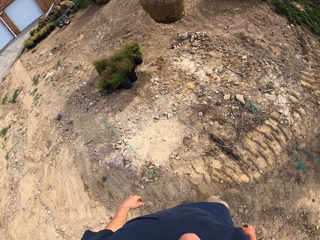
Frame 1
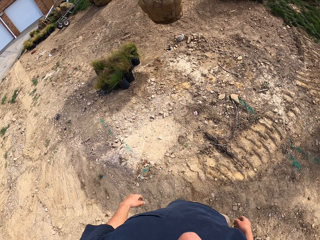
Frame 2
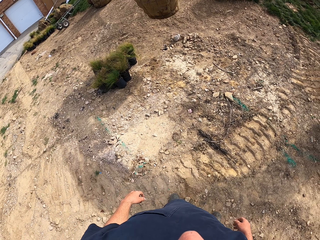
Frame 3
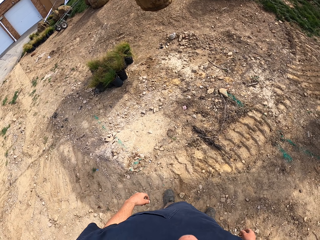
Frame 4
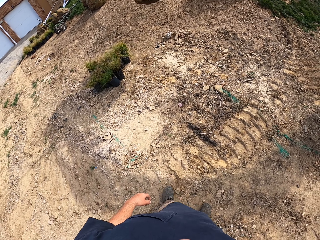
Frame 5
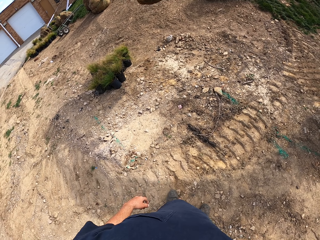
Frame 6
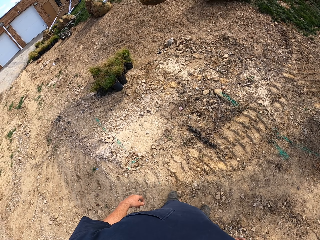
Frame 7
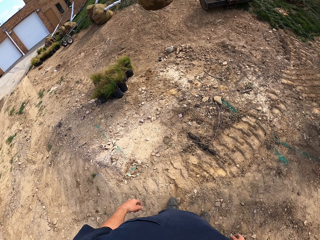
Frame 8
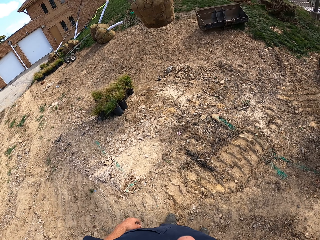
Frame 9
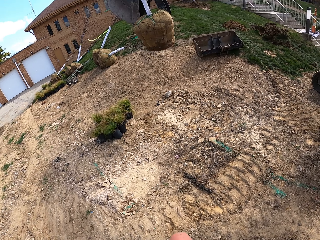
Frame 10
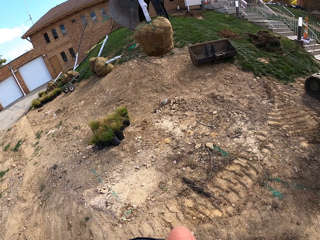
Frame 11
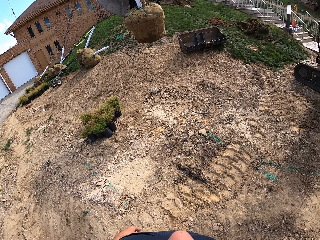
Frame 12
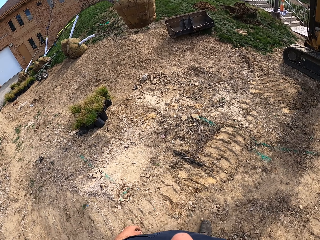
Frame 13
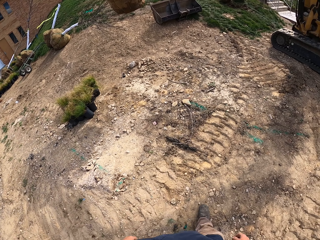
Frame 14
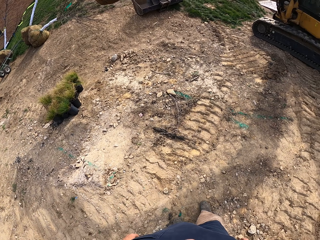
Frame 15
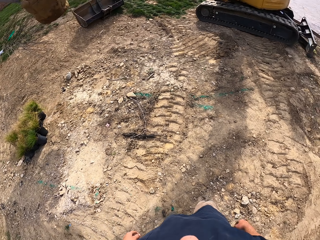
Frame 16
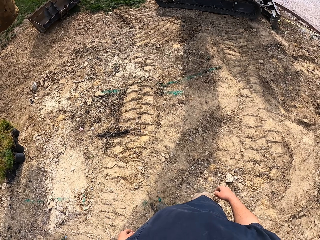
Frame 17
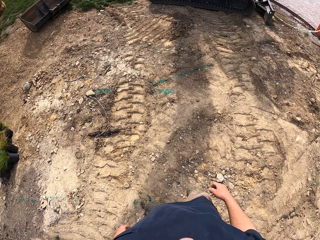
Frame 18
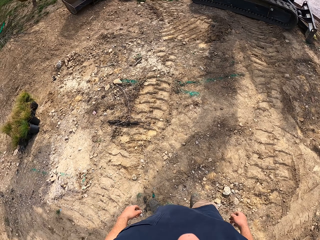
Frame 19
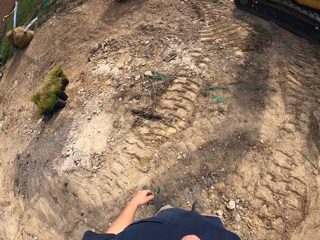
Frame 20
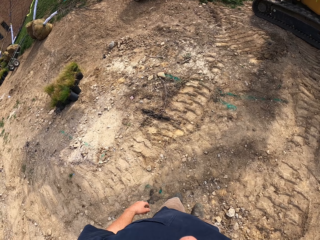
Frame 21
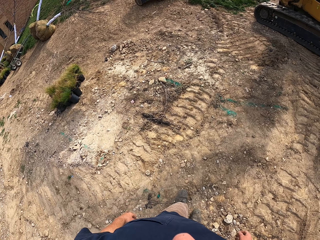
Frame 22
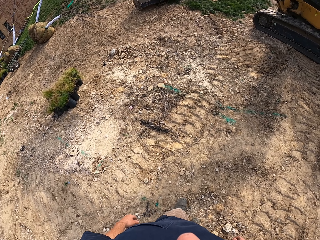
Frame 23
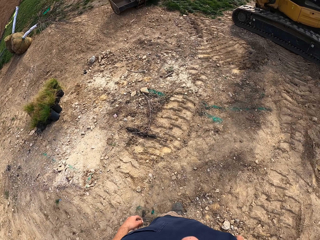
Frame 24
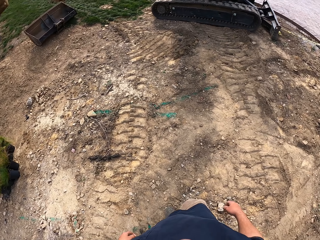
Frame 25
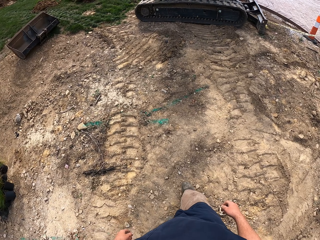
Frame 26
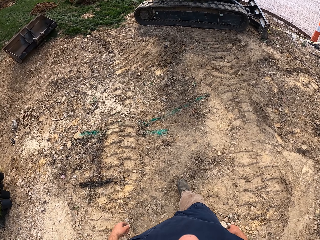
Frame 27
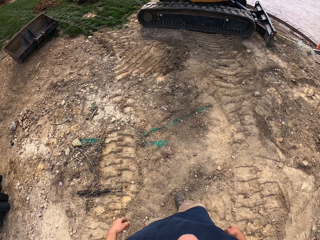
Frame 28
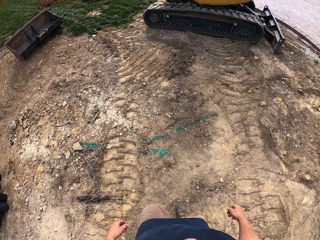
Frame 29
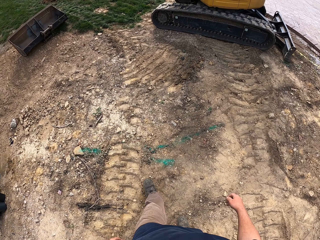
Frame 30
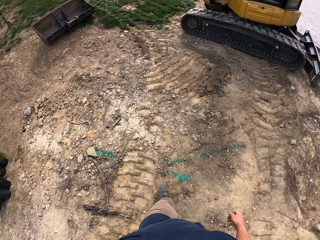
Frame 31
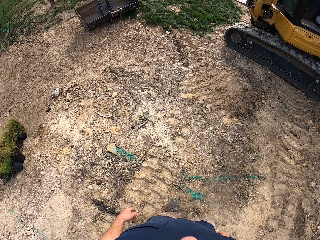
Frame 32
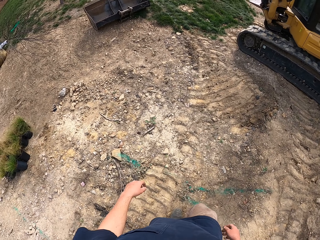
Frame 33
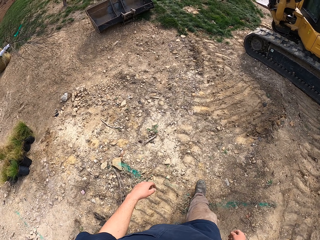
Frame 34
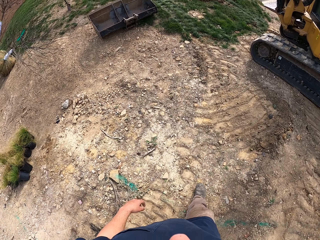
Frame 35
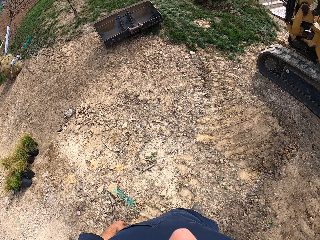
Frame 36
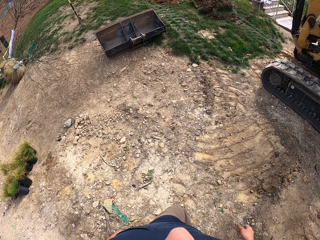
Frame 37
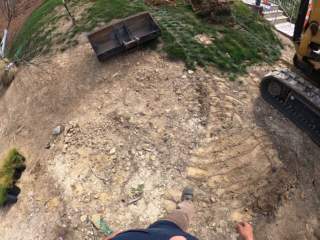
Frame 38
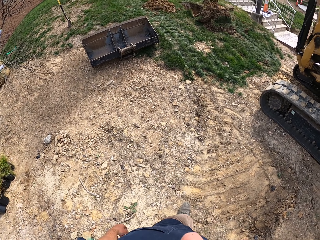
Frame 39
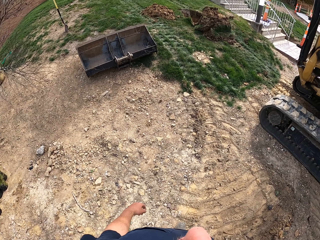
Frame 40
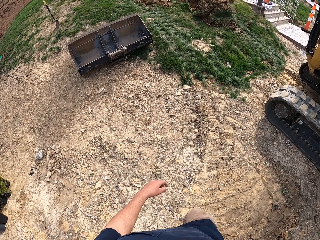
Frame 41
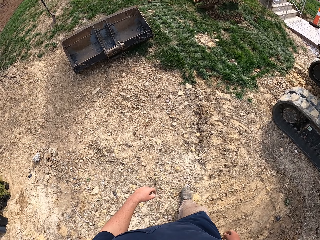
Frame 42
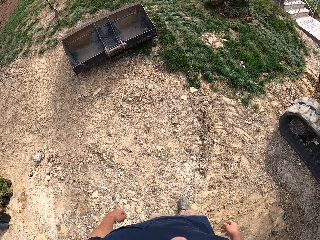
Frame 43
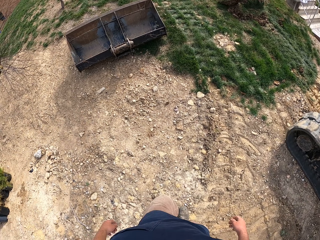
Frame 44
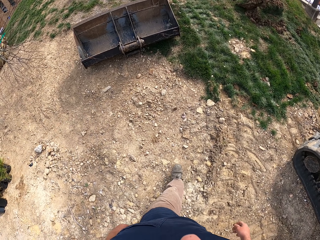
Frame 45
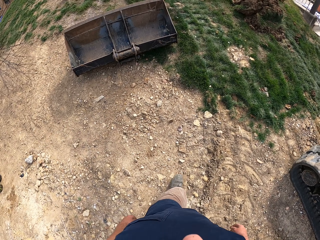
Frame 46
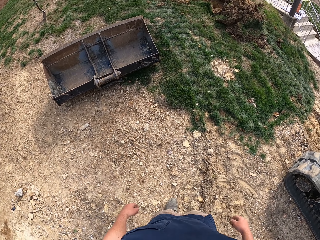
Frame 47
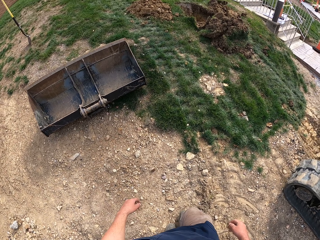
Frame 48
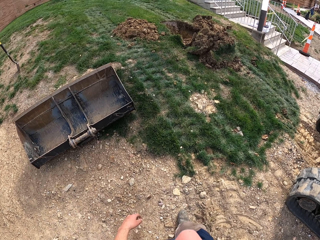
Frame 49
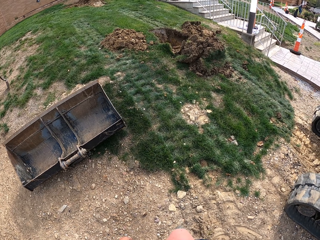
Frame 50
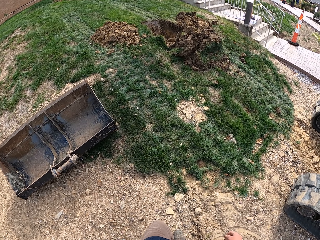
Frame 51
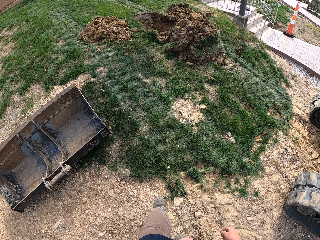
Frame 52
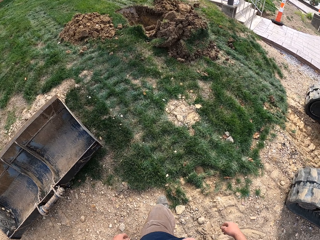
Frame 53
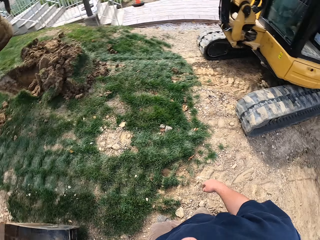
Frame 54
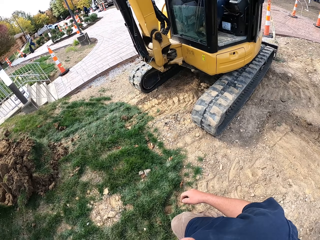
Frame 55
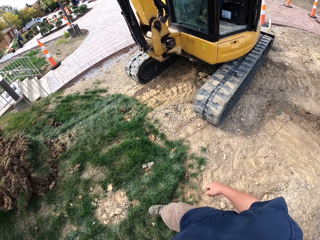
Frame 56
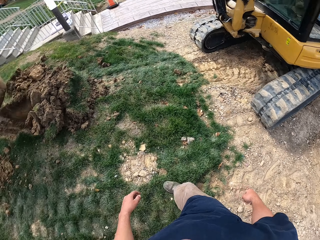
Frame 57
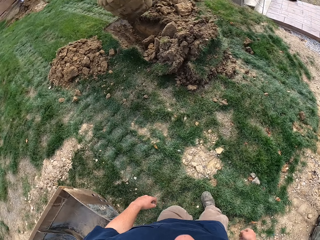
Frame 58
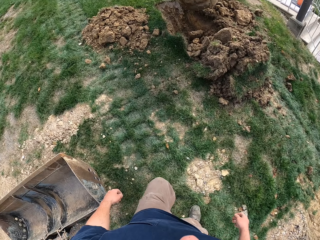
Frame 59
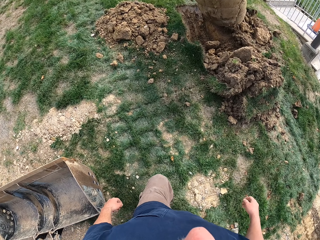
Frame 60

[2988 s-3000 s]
The camera wearer steps back and looks around. They walk around.

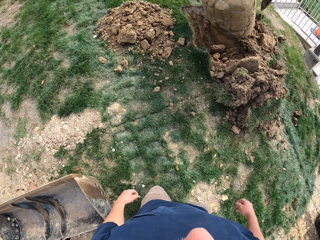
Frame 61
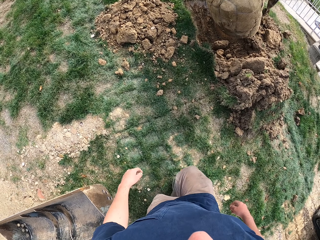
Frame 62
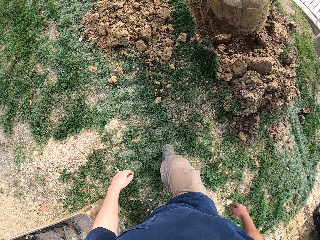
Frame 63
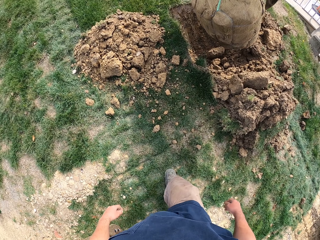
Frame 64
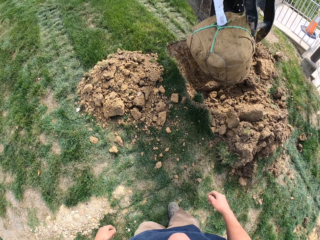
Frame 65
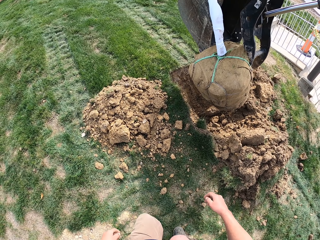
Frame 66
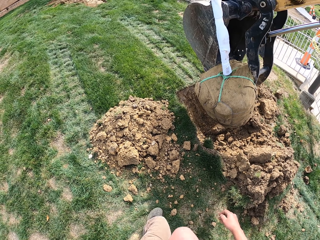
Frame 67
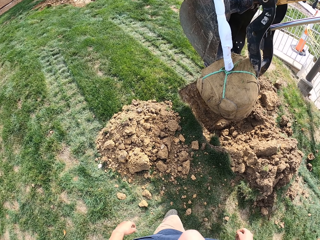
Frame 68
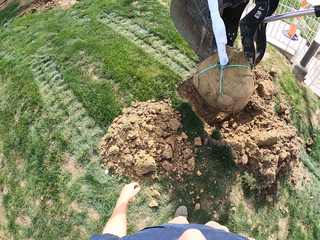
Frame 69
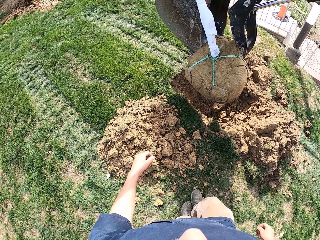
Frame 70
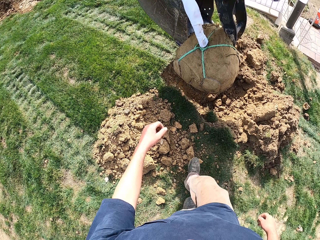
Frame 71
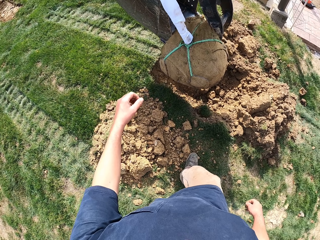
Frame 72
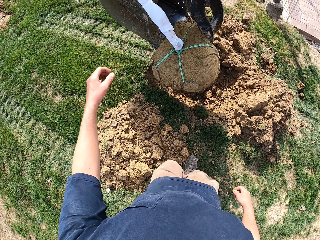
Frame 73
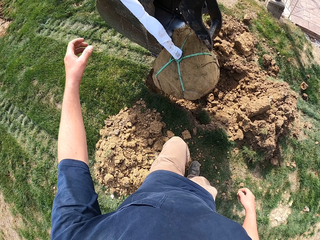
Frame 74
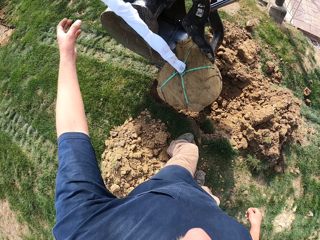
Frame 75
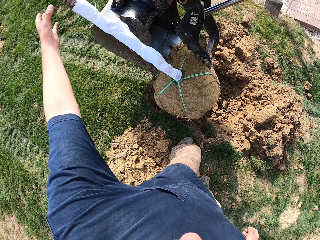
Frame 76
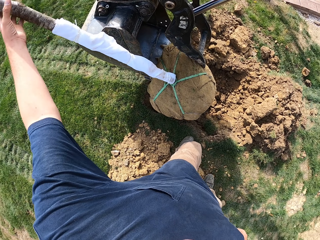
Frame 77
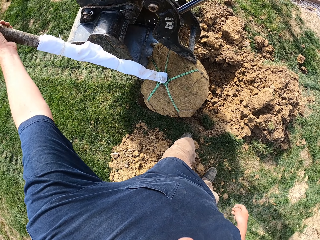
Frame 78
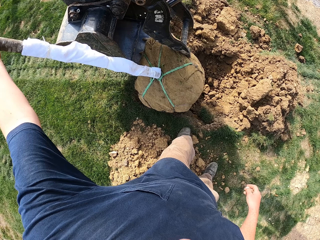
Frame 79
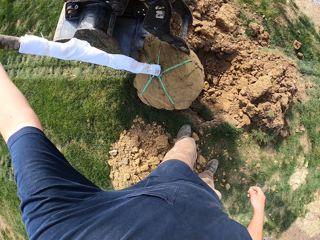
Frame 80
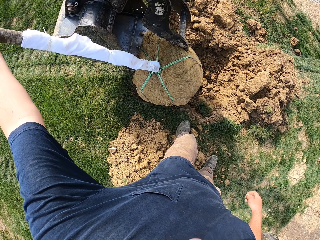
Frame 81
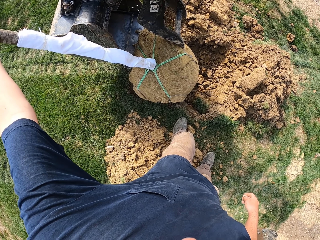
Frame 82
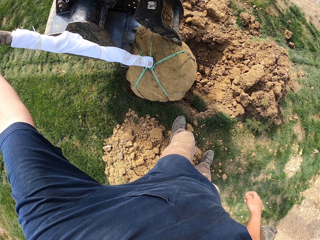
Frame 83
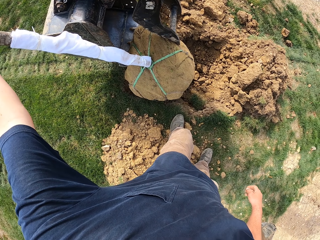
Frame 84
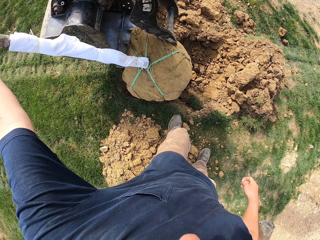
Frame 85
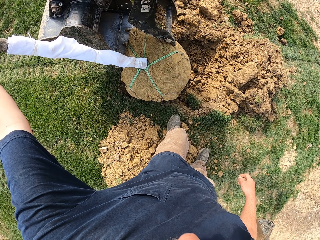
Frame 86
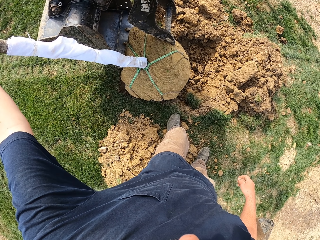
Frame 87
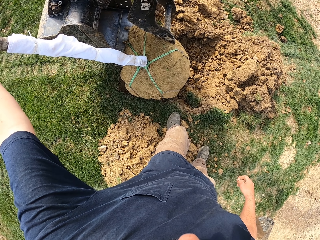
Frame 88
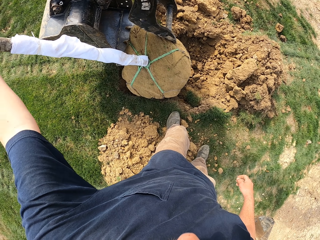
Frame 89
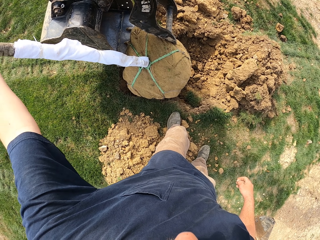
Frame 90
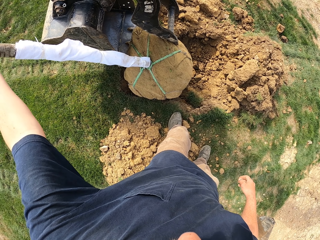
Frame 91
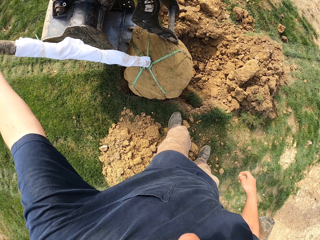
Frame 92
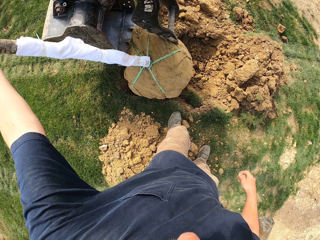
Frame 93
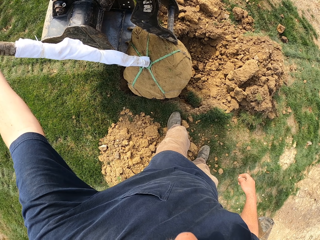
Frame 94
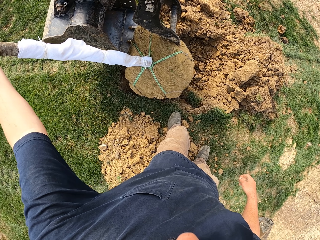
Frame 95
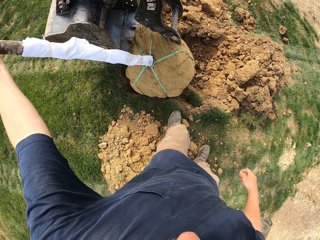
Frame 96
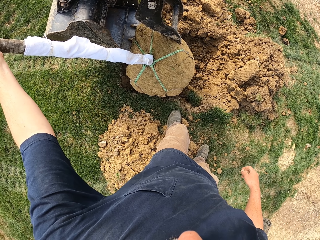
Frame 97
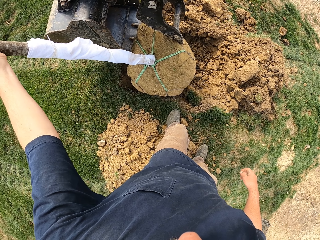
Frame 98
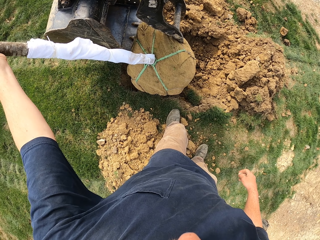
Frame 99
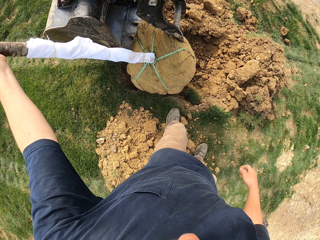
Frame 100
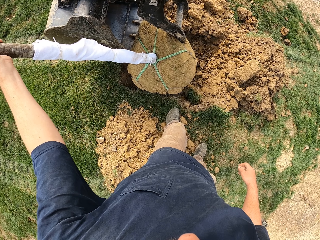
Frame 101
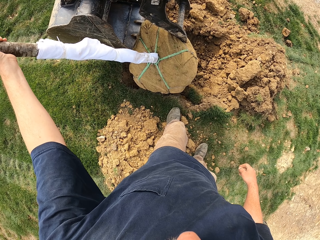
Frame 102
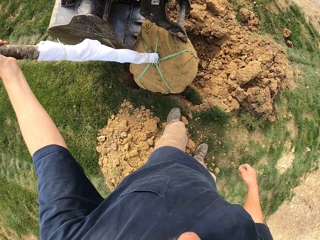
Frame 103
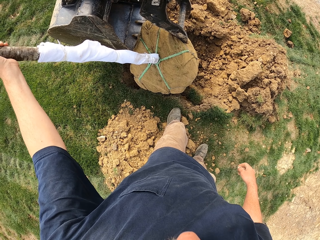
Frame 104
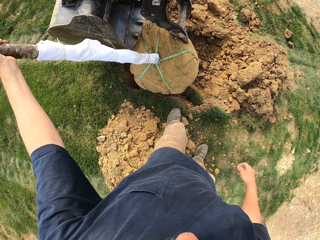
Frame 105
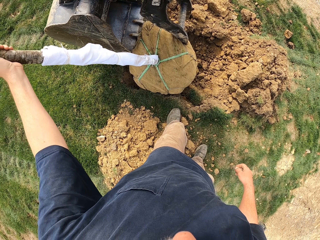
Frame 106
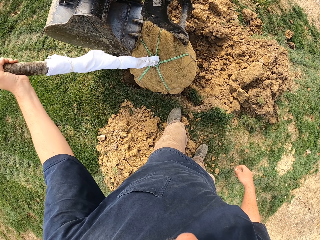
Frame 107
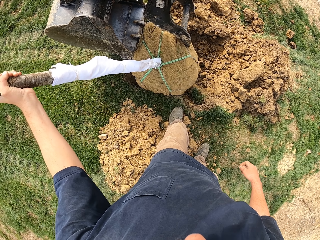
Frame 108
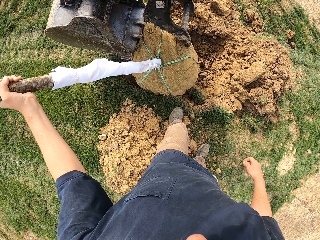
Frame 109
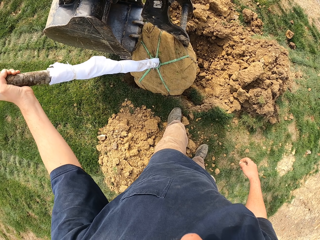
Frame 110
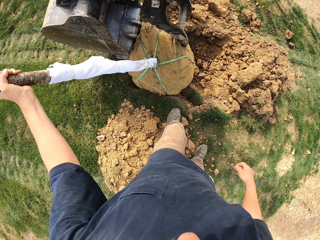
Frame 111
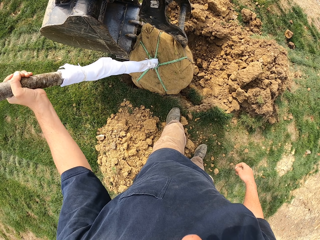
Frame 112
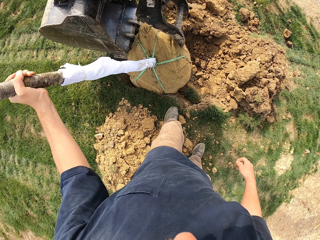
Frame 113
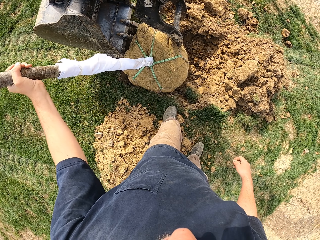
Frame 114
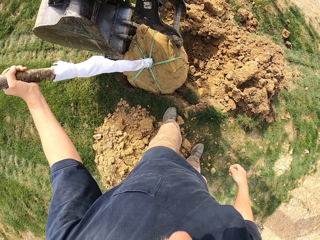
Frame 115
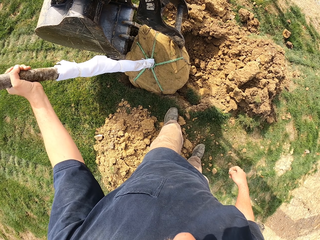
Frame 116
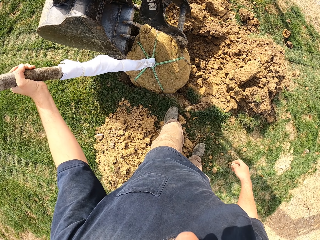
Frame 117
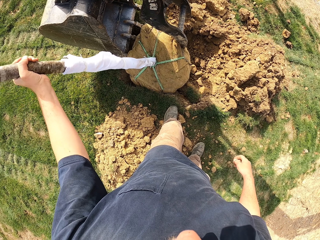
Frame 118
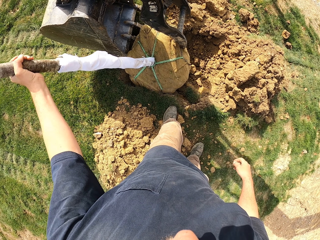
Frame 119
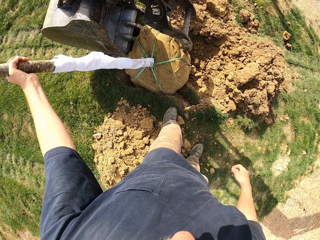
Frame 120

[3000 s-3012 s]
The camera wearer lifts the left. They hold the pole or stick down. They pull the stick.
